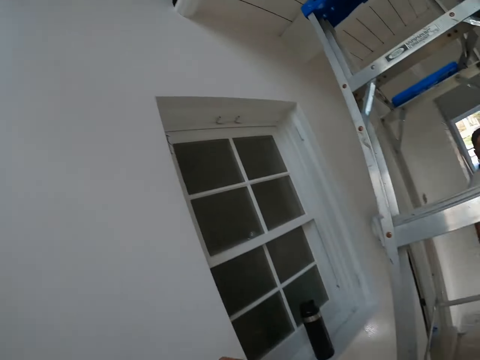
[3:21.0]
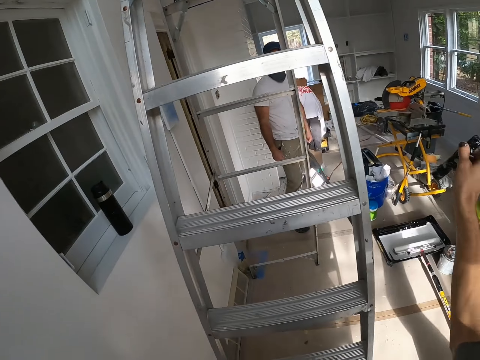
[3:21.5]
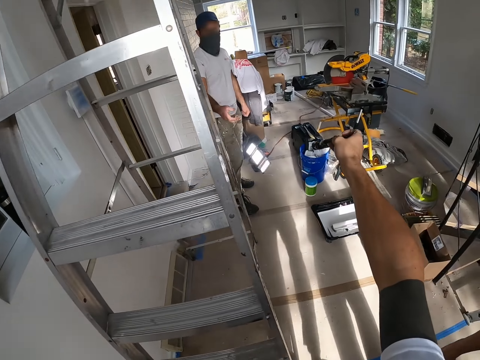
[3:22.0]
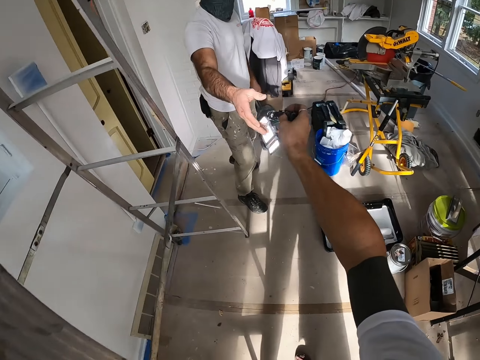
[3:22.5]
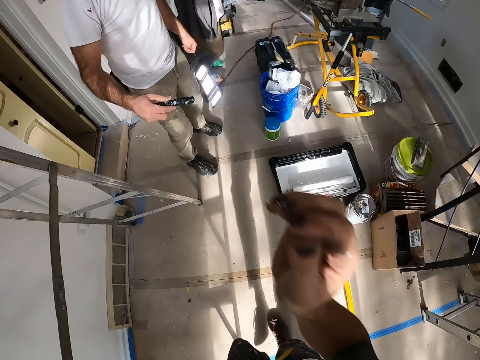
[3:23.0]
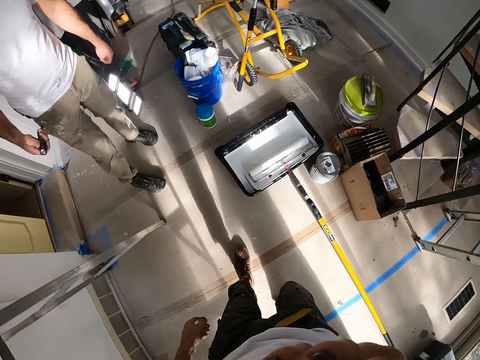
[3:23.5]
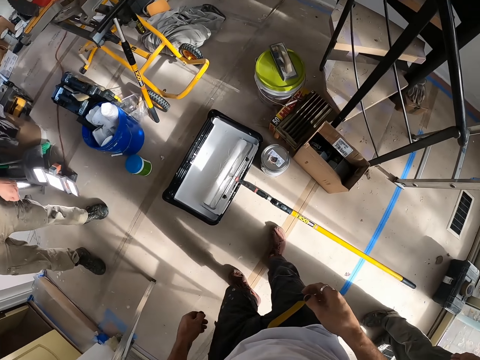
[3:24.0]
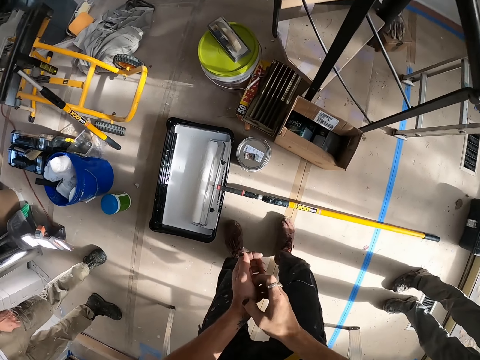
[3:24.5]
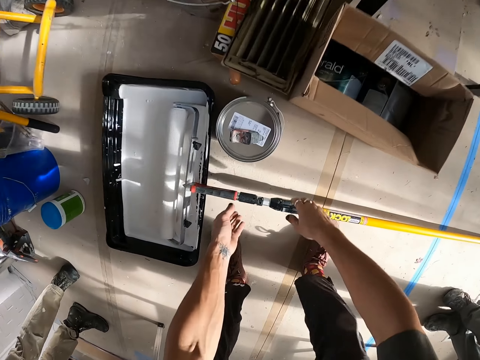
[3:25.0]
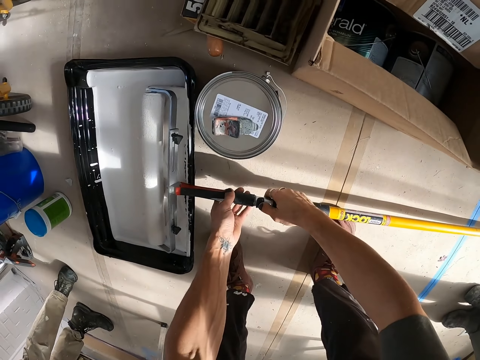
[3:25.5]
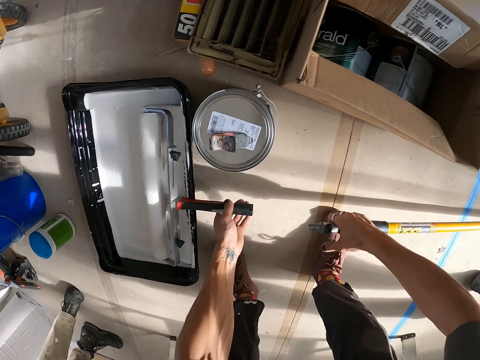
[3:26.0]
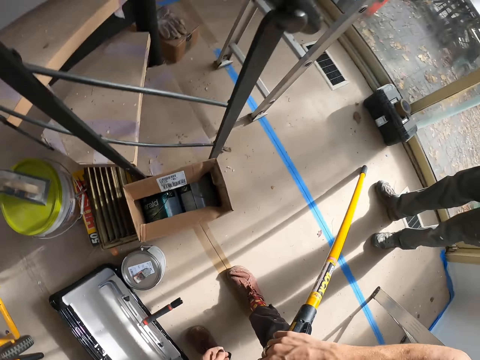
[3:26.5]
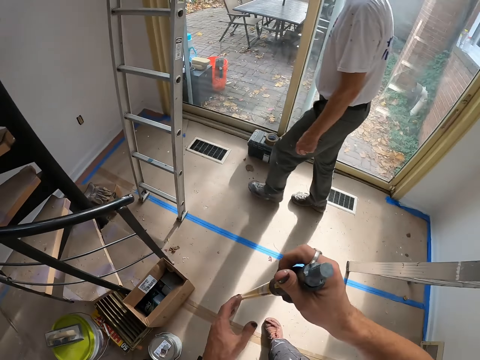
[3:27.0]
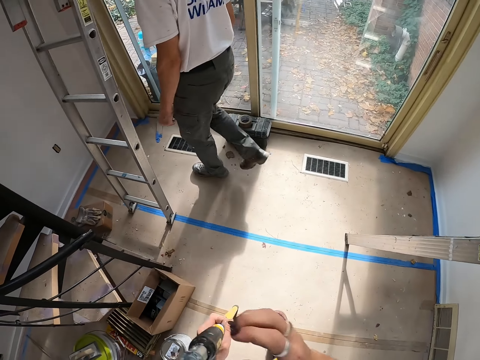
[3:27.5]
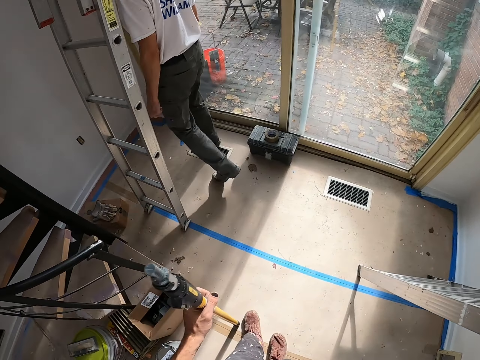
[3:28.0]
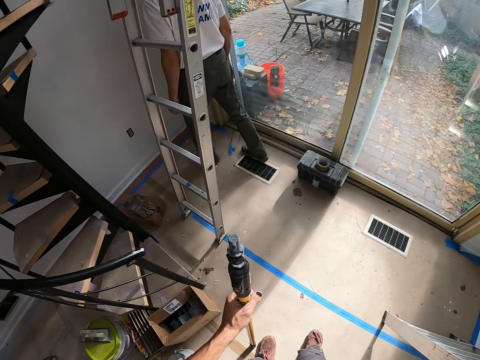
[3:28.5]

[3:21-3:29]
The camera wearer hands a man a torch light. The man takes the torch light from the camera wearer. The camera wearer detaches a holder or handle from a roller paint brush. Another person walks away from the camera wearer. The camera wearer holds the paintbrush roller handle.

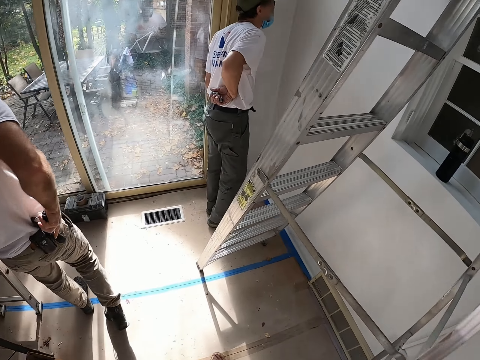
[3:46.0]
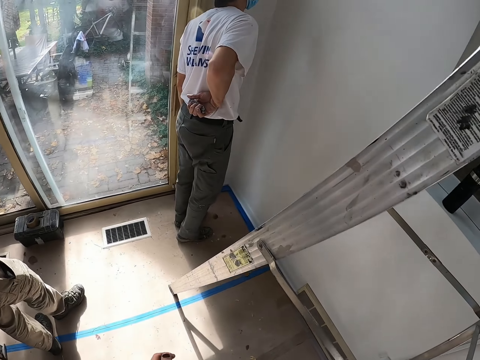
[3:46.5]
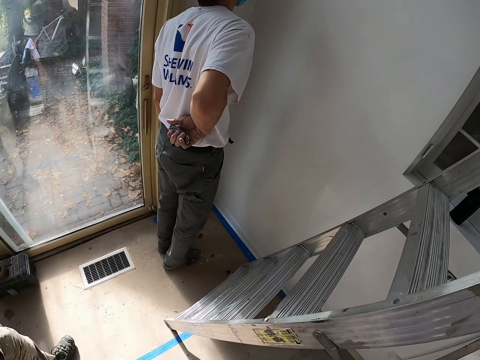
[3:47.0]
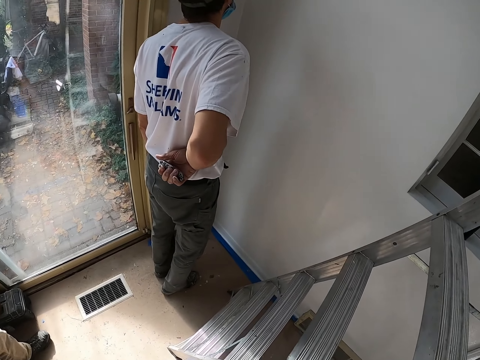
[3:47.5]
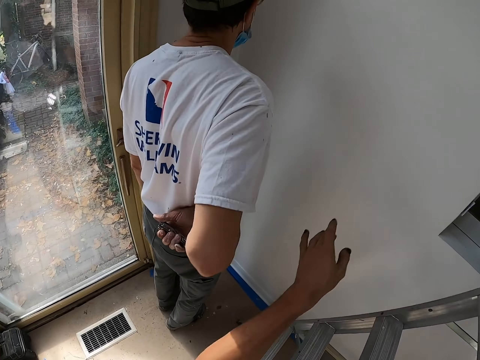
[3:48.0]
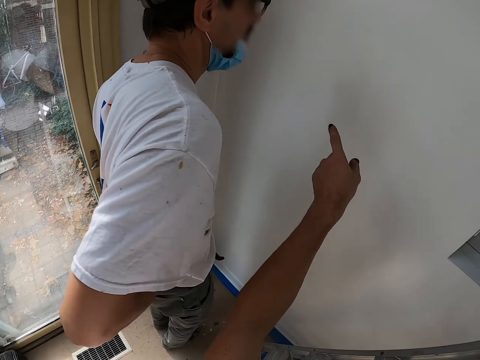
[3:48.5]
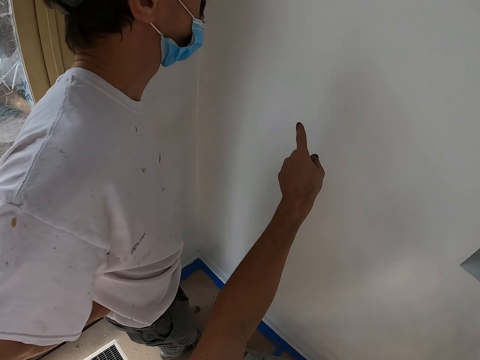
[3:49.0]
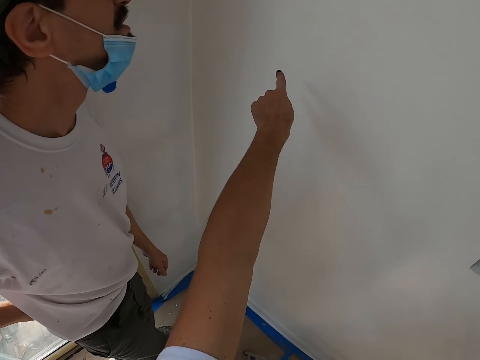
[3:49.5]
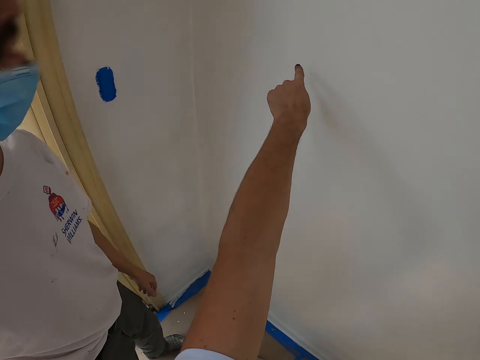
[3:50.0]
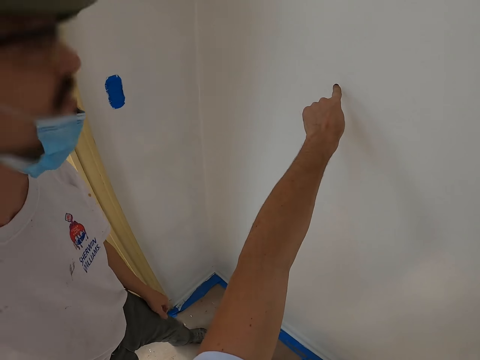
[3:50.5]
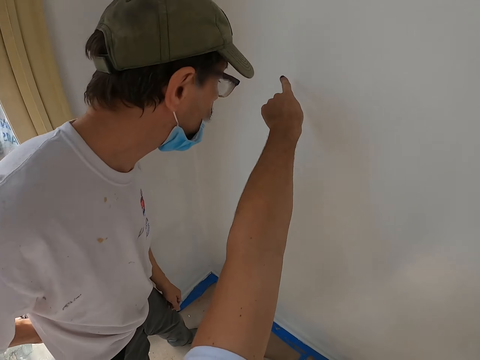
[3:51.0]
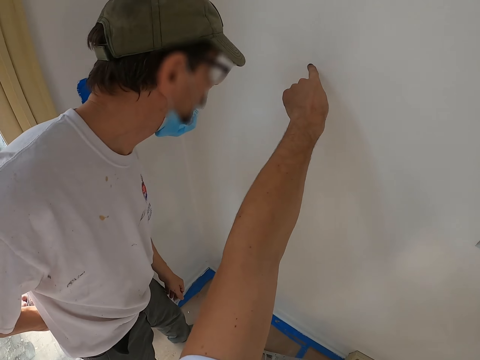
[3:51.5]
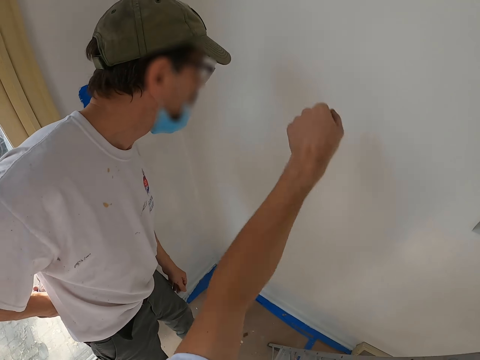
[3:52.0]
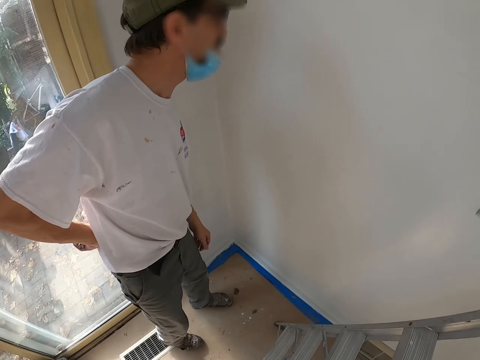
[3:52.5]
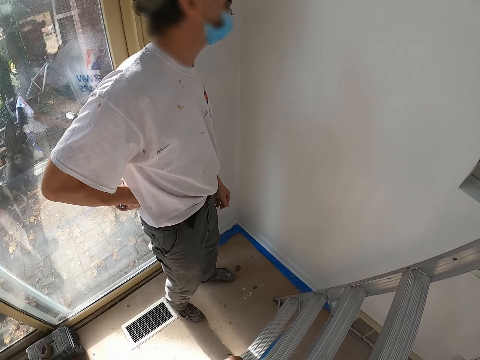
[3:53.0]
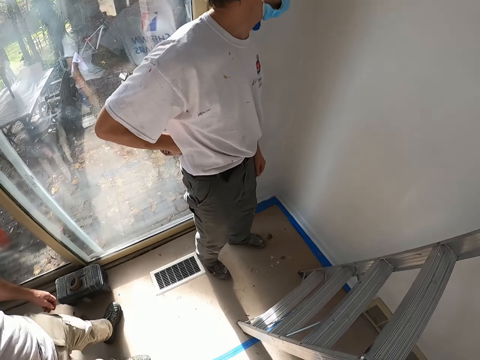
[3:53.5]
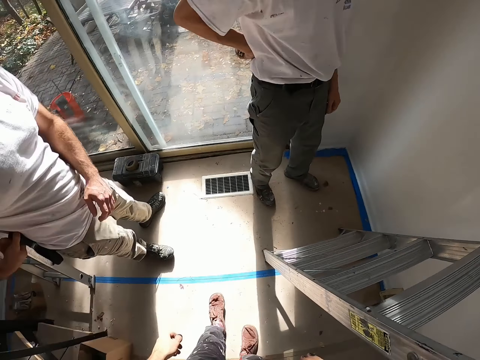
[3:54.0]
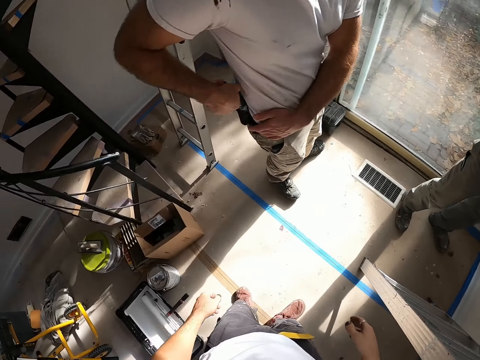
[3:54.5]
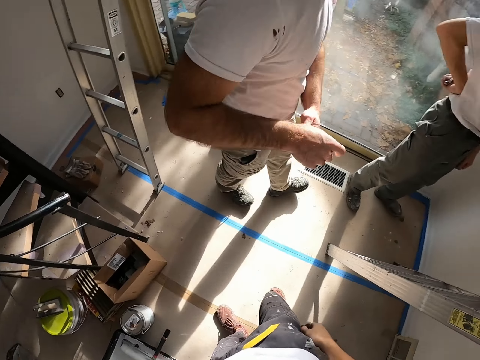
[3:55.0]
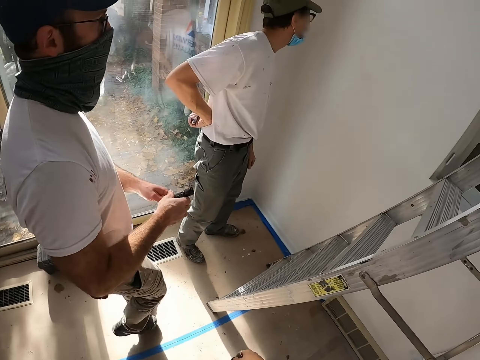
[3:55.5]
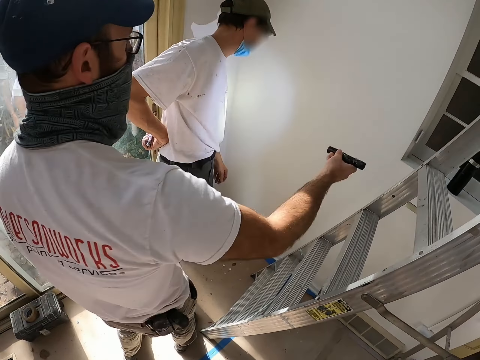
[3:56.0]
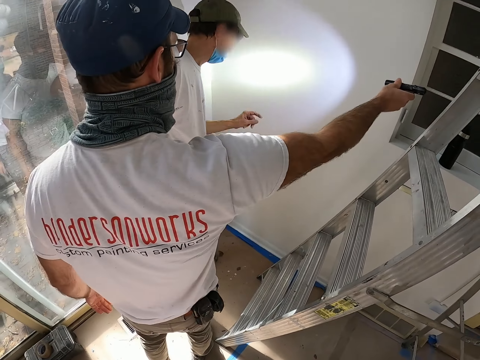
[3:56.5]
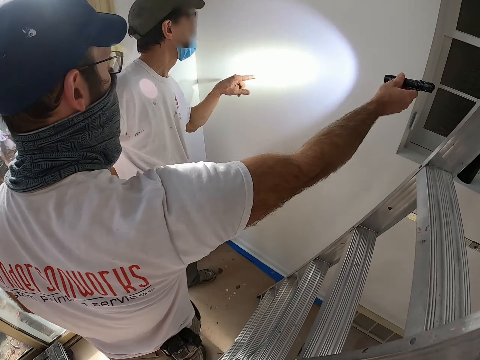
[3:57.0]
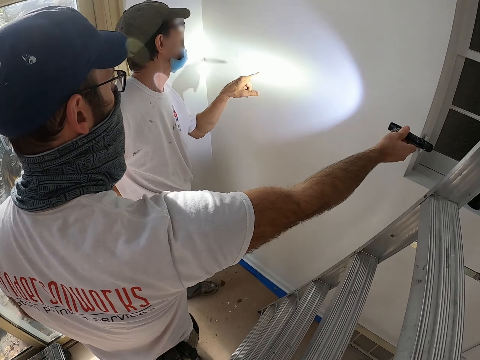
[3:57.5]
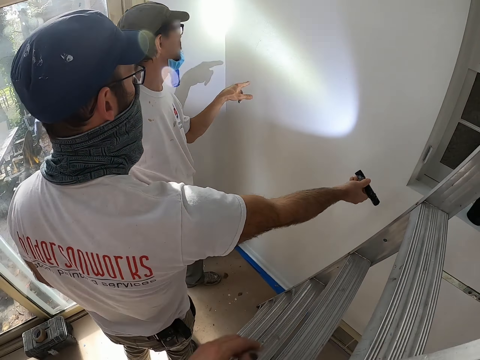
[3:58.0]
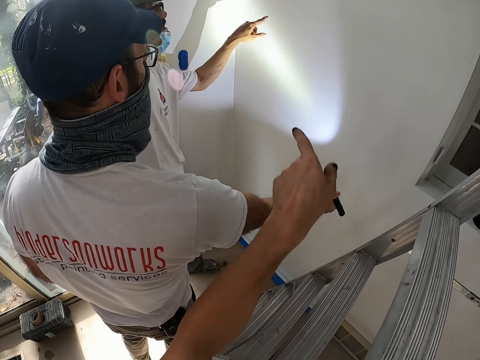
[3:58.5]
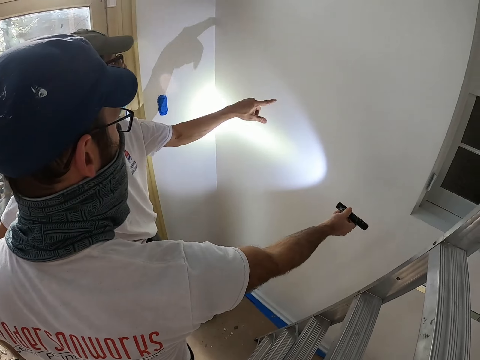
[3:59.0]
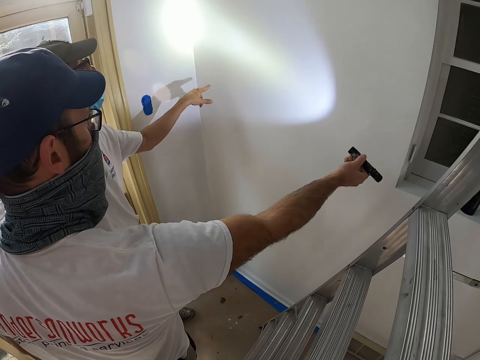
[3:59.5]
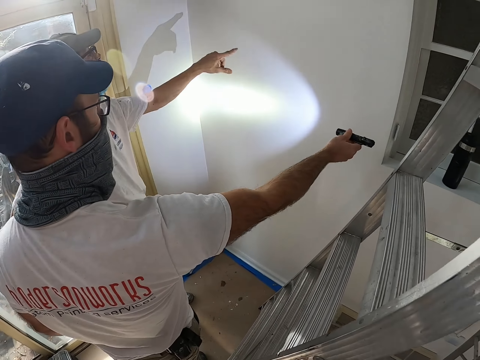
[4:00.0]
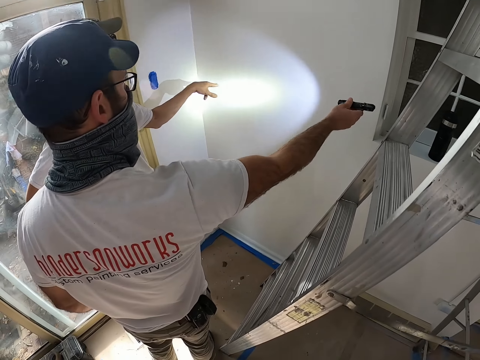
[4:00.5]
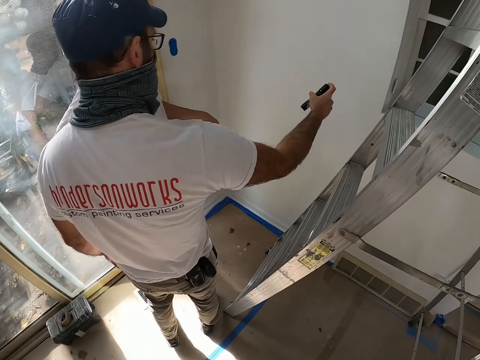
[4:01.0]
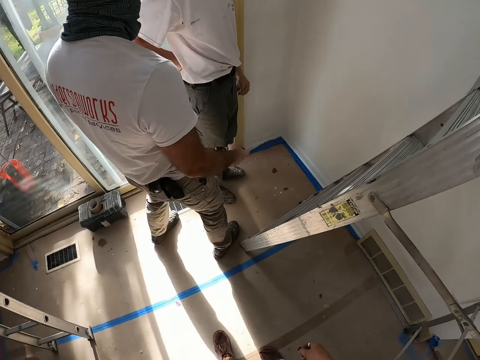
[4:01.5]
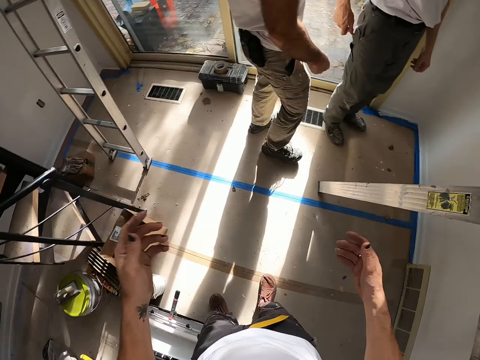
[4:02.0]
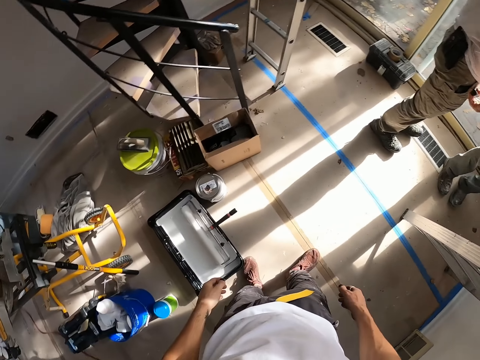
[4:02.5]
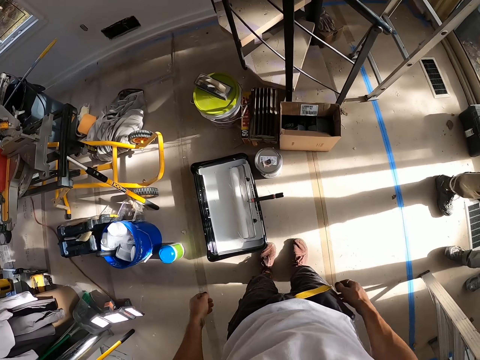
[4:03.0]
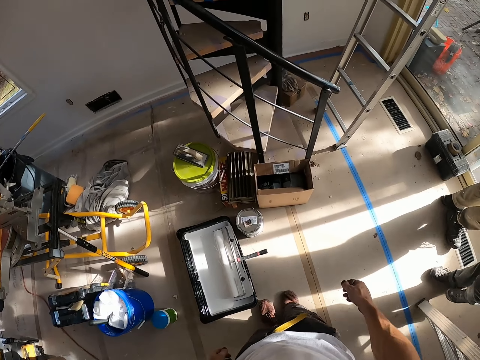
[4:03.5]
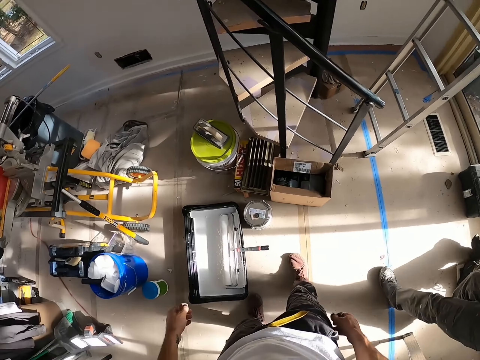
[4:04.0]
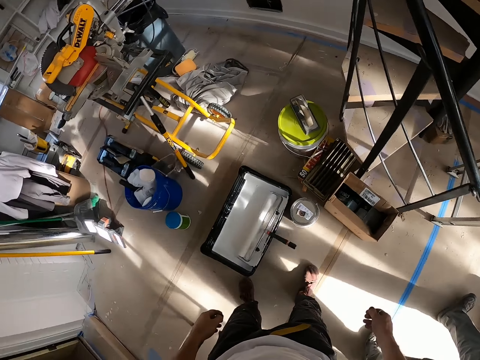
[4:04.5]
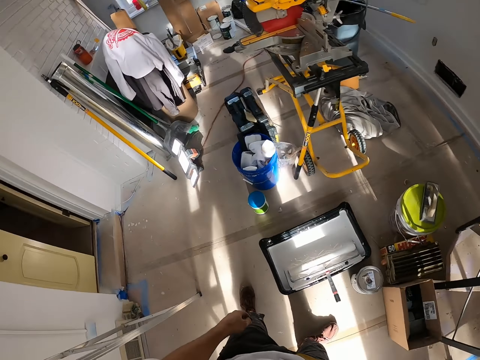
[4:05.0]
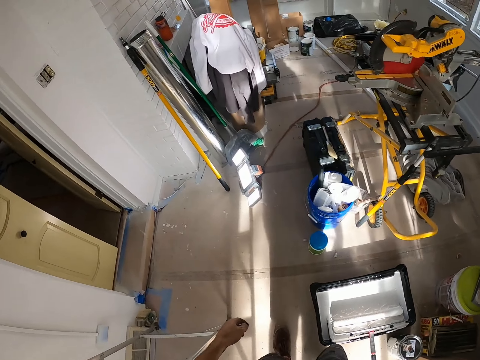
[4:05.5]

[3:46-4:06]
The camera wearer points at a wall. A person looks at the wall. The camera wearer touches the wall. He lowers his hand and looks at the wall. A man takes a torch out of his pocket. The man points the torch at the wall. The person points at the wall. The man lights the torch at the wall. The camera wearer points at the wall. He looks at the wall. The man lowers the torch. The camera wearer shakes his hands. The man backs away from the wall. The camera wearer looks around the house and turns around.
